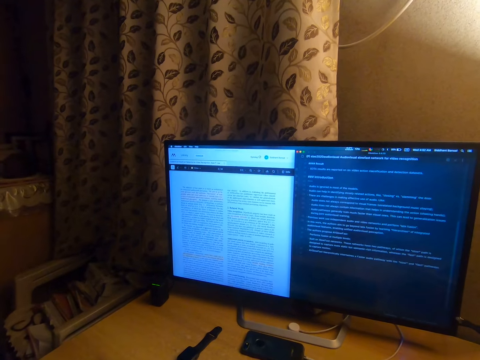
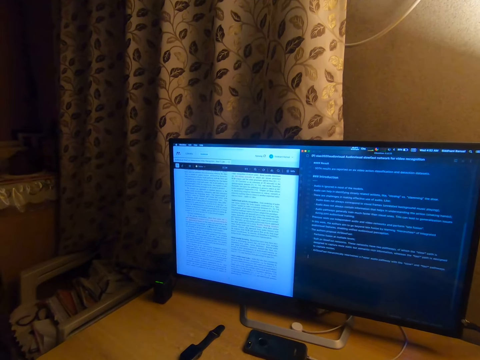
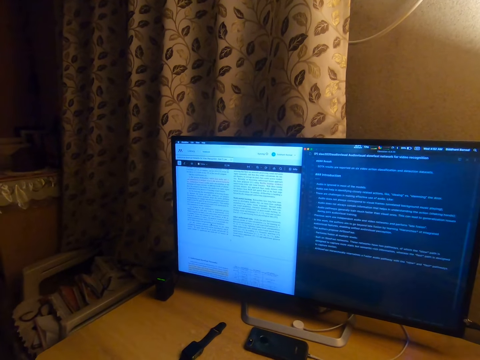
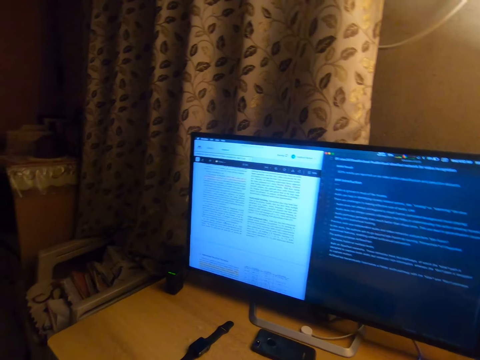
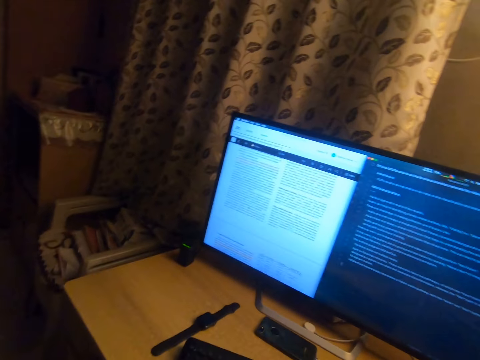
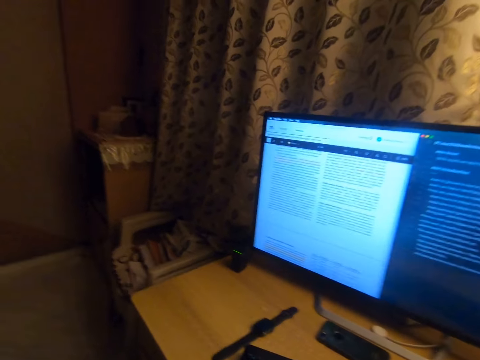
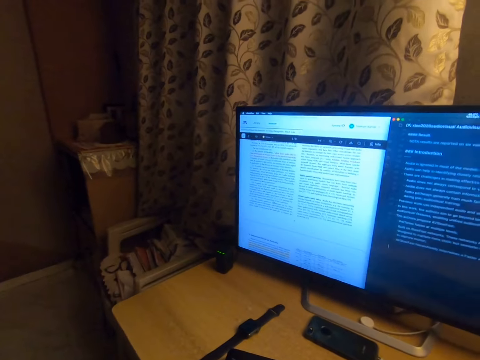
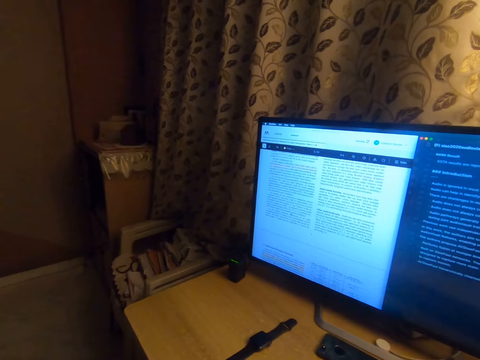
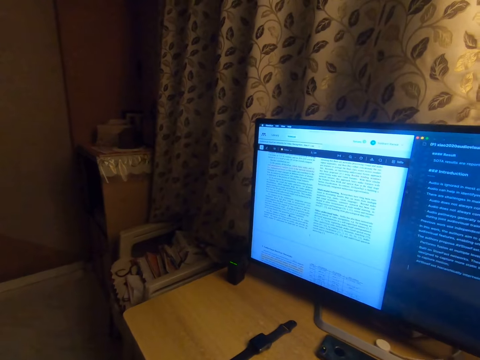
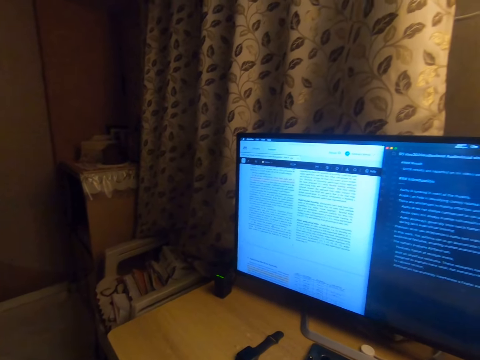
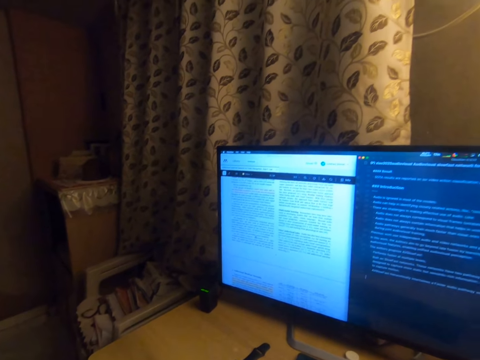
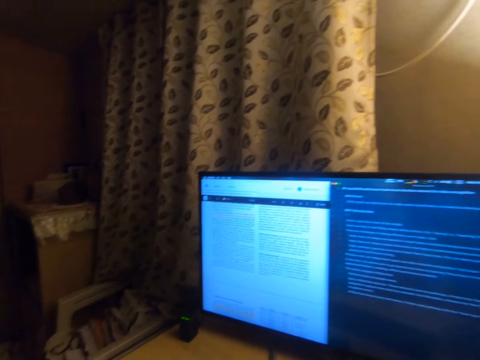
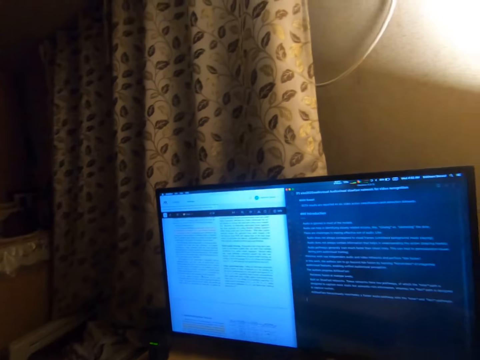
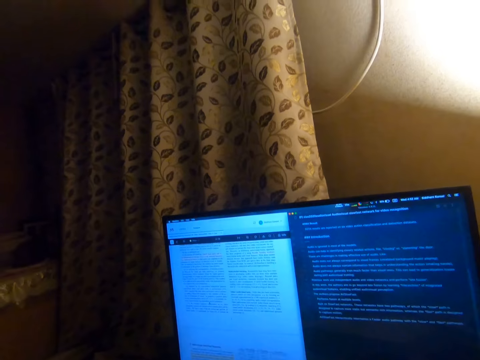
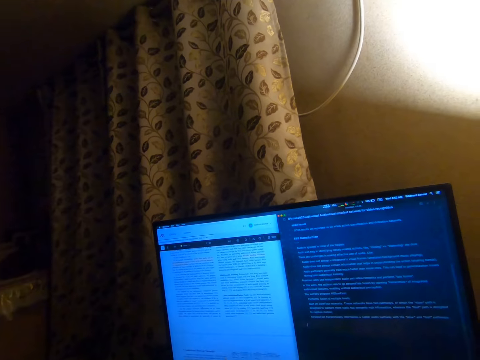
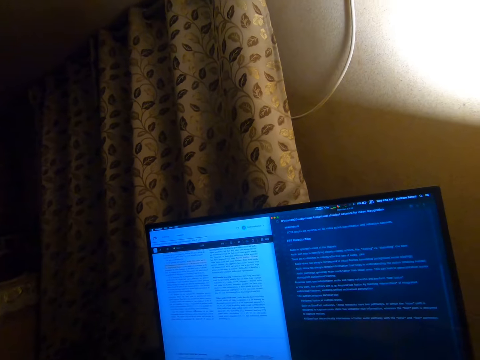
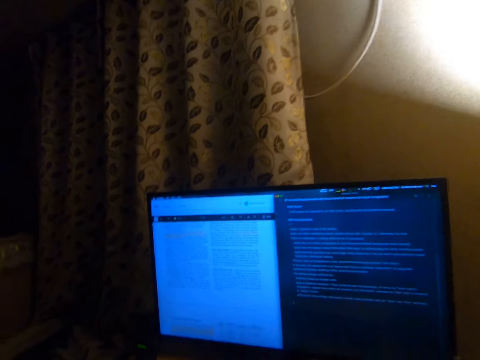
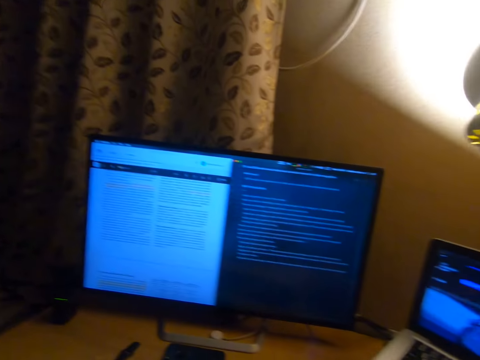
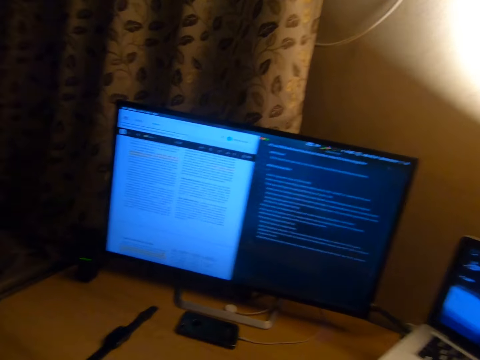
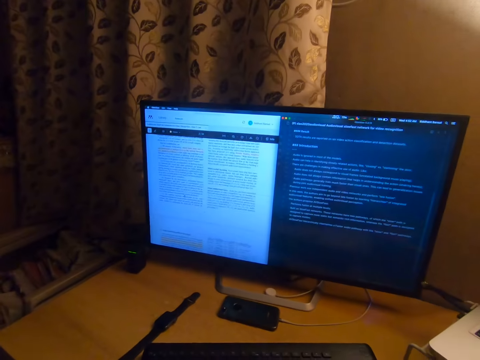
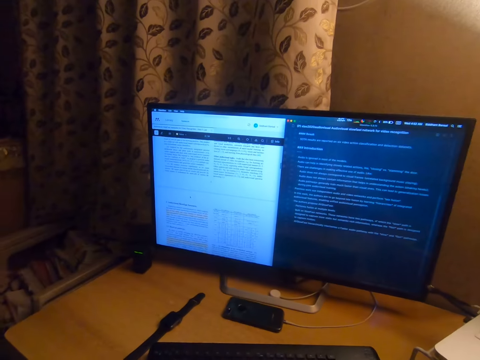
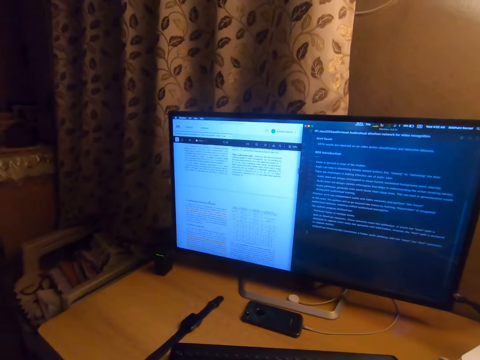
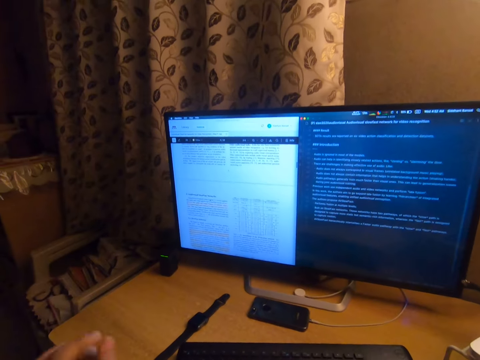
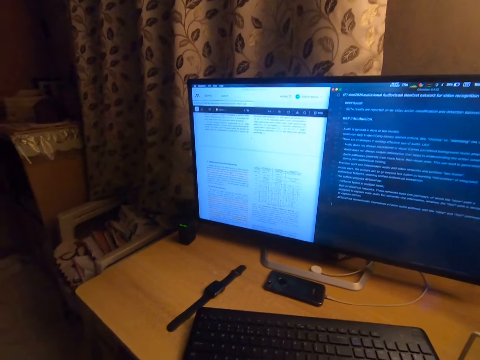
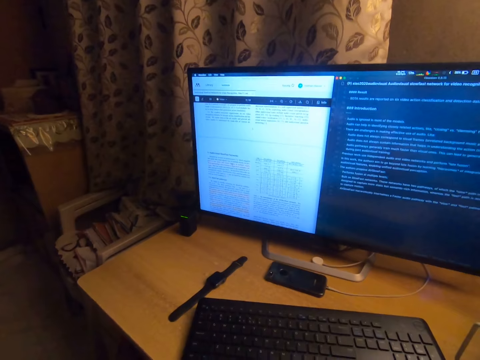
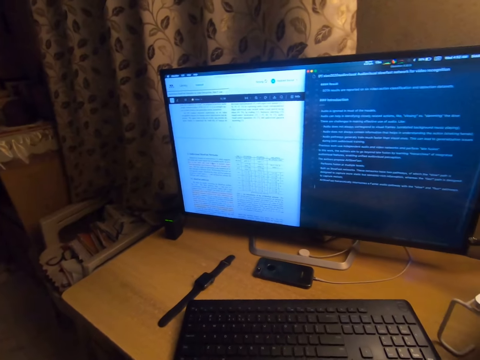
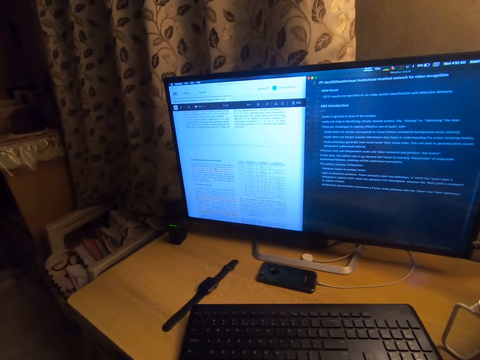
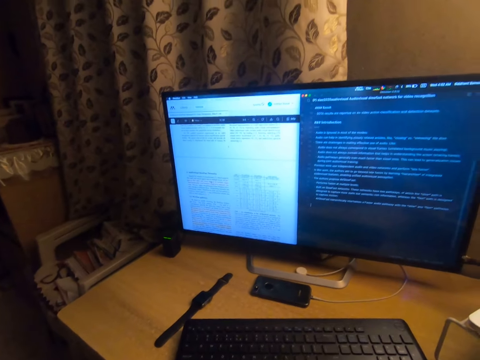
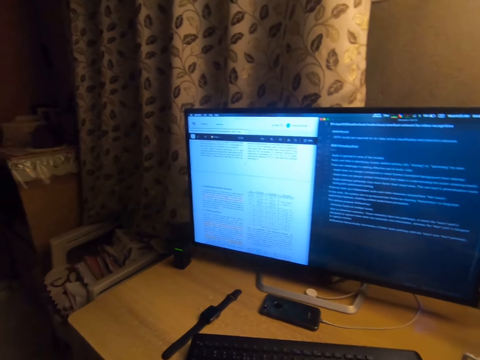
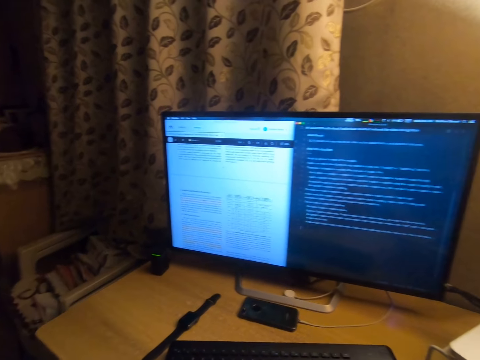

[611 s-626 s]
The camera wearer looks around the room. They scroll through the computer.

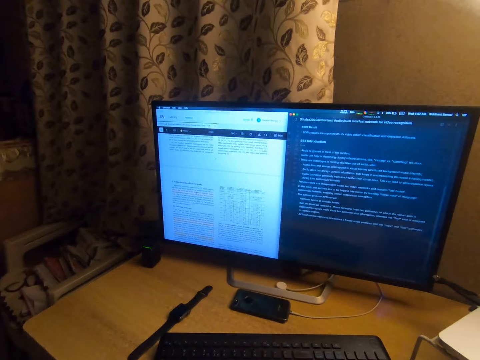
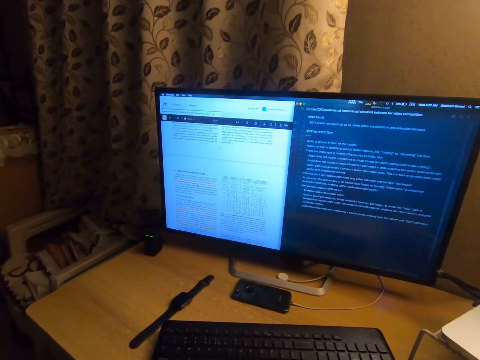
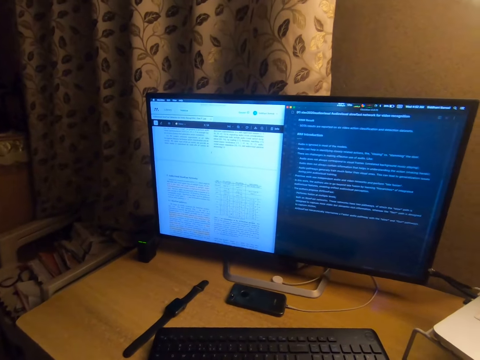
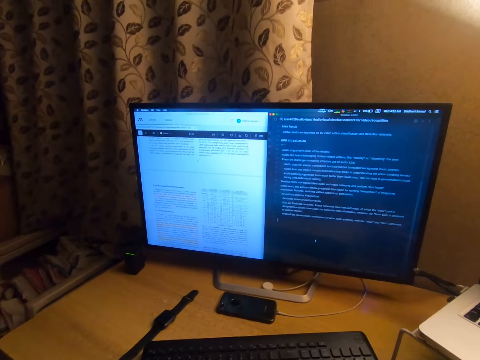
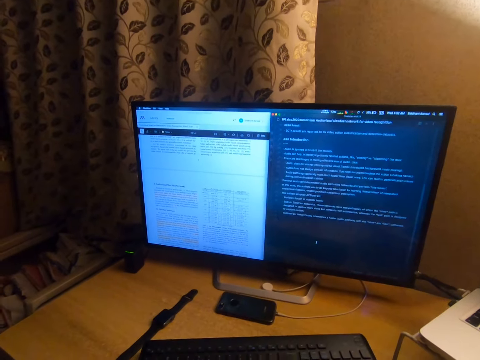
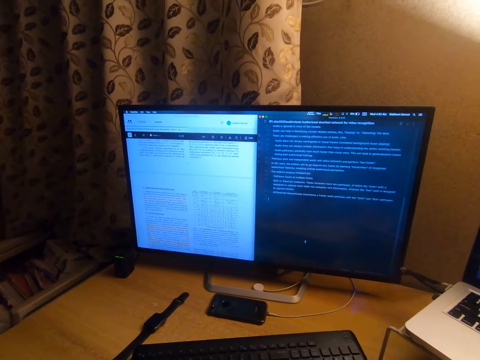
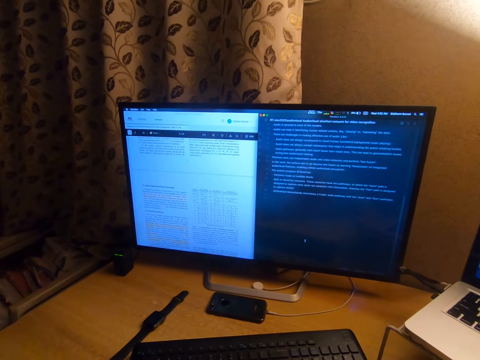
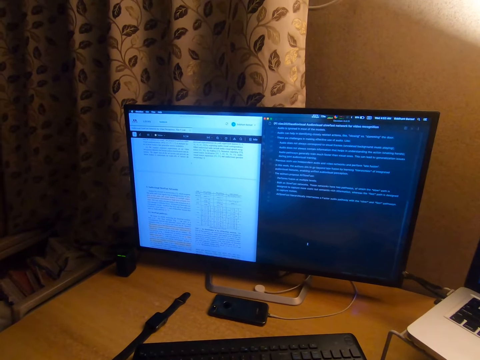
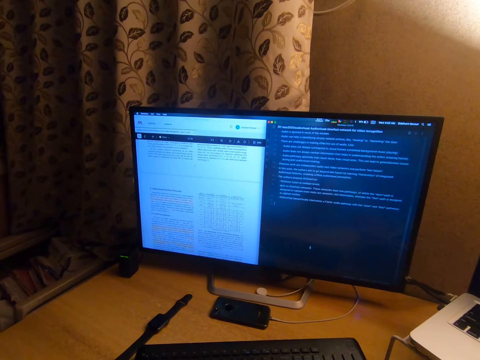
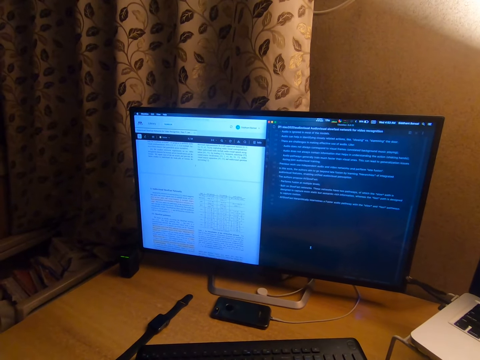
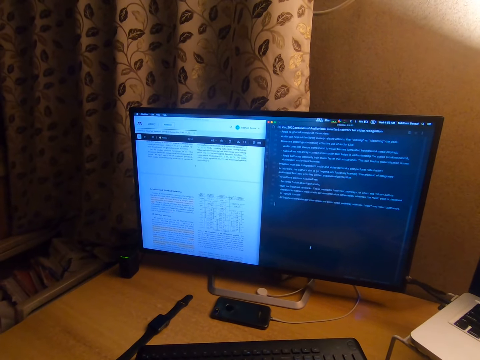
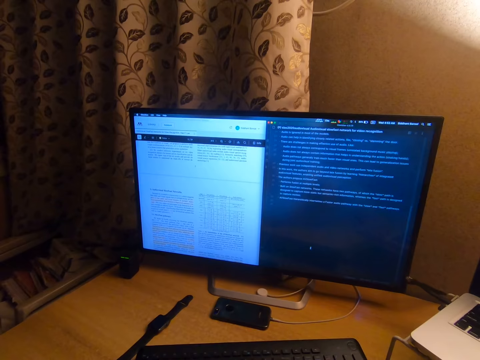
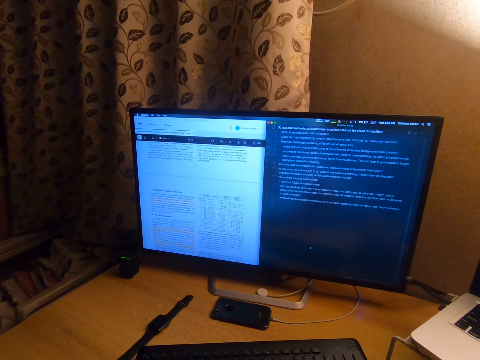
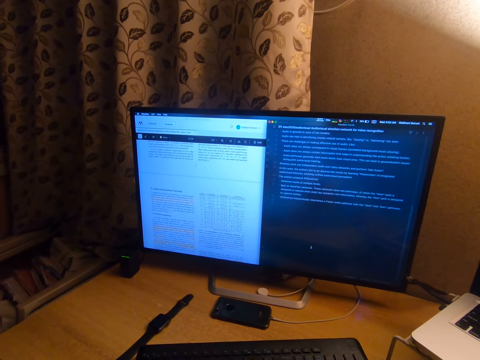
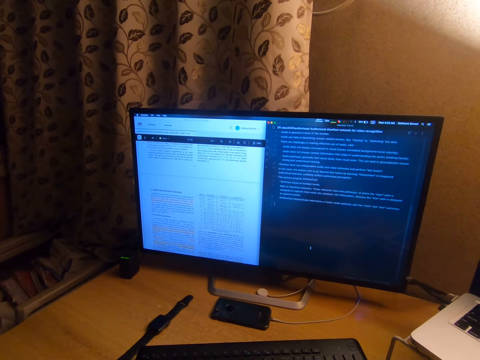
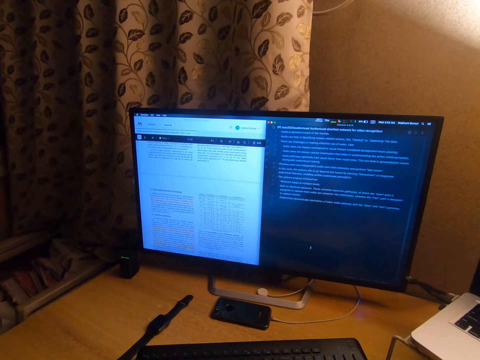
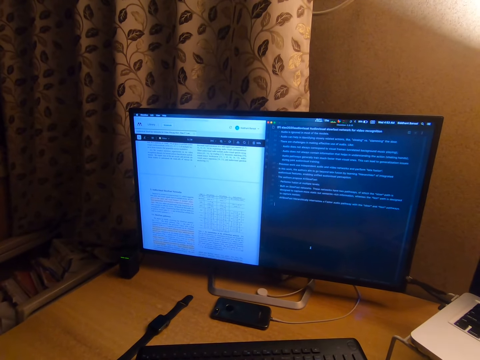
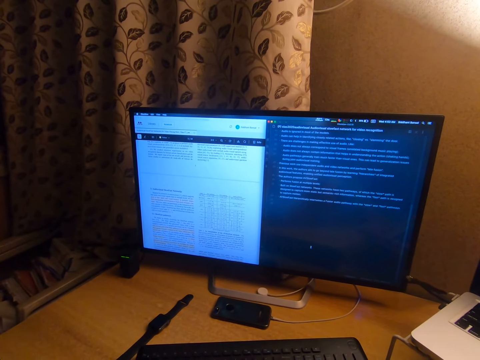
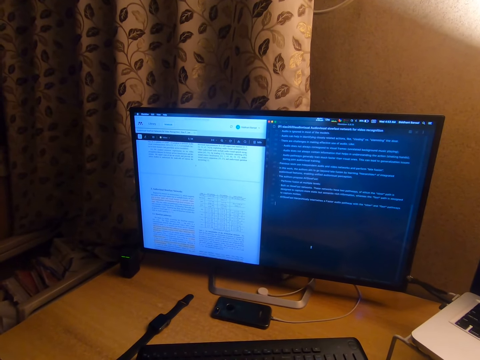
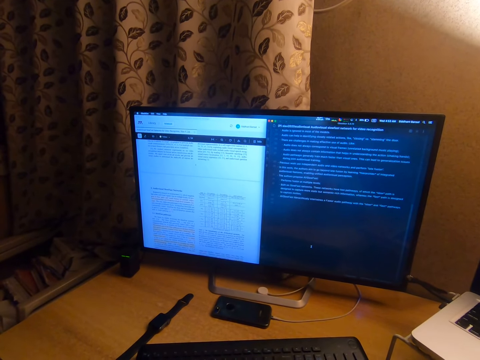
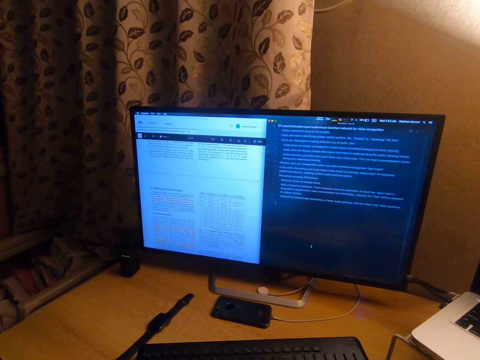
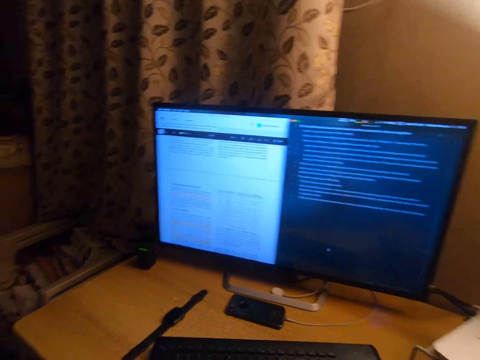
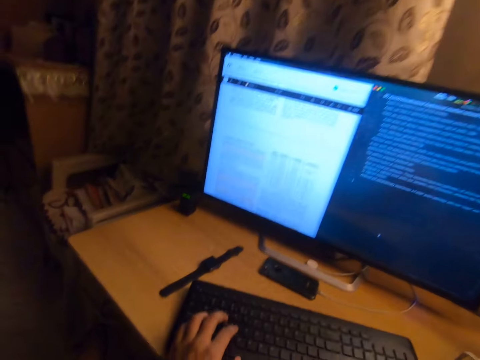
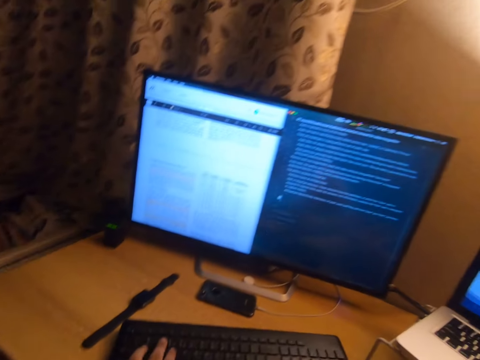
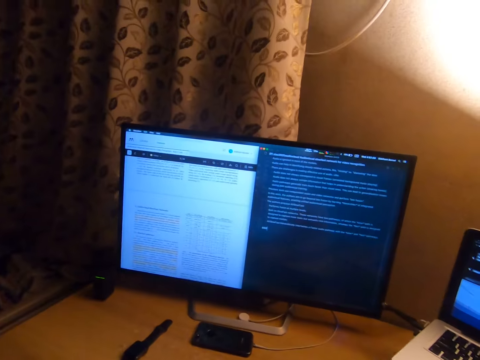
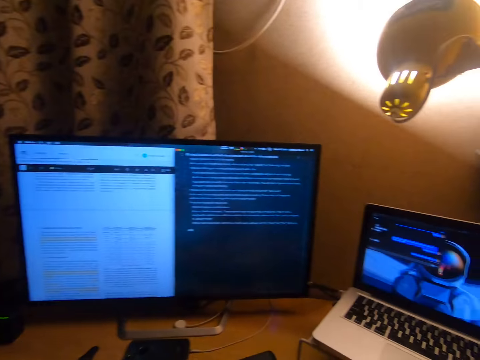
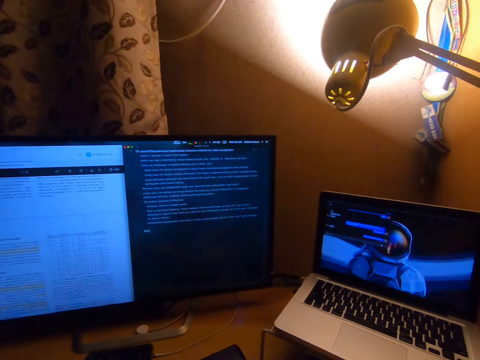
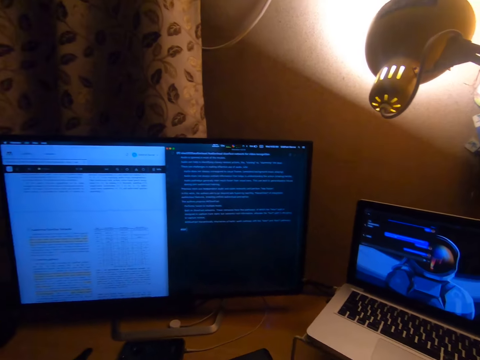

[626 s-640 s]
The camera wearer types with the keyboard.
